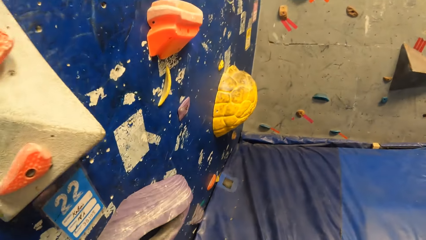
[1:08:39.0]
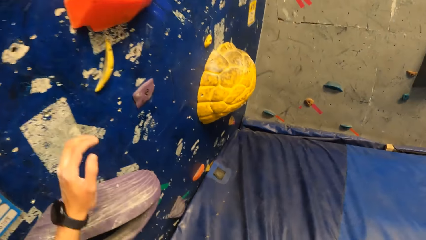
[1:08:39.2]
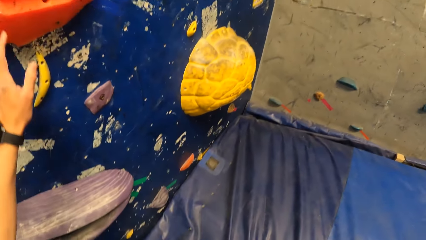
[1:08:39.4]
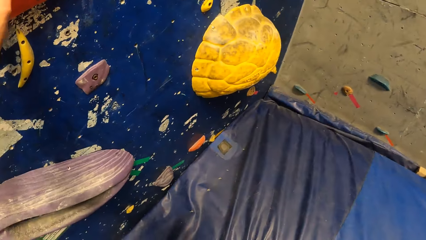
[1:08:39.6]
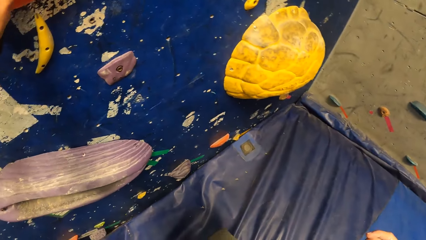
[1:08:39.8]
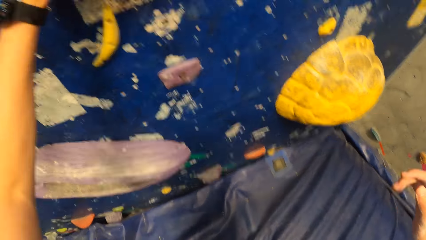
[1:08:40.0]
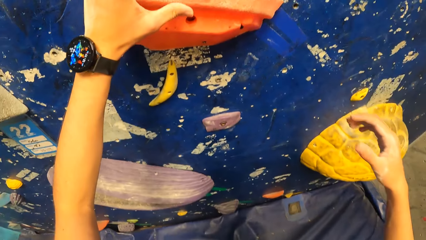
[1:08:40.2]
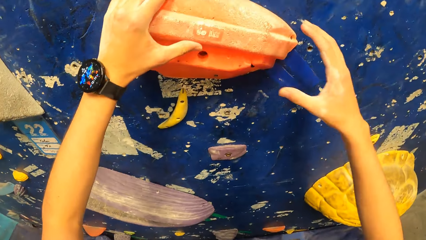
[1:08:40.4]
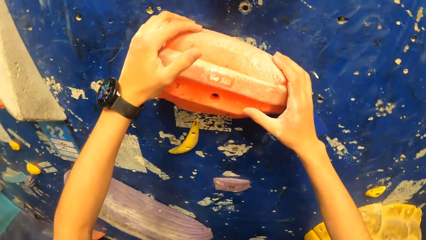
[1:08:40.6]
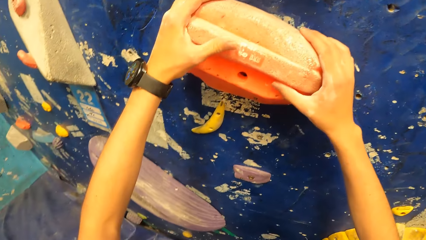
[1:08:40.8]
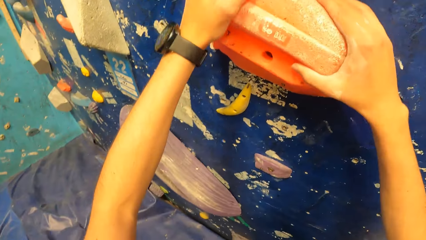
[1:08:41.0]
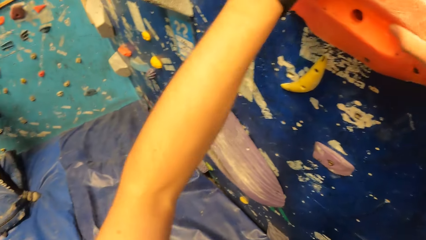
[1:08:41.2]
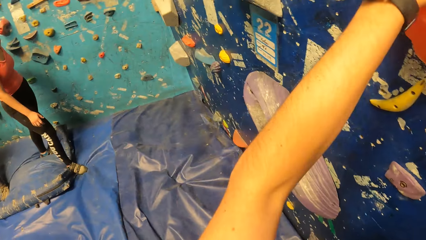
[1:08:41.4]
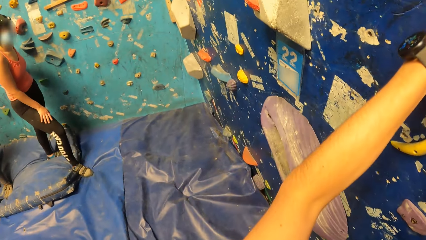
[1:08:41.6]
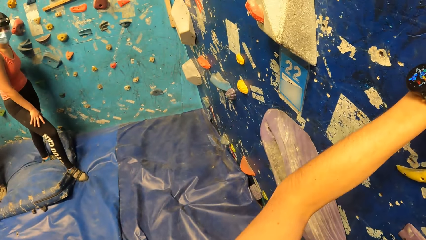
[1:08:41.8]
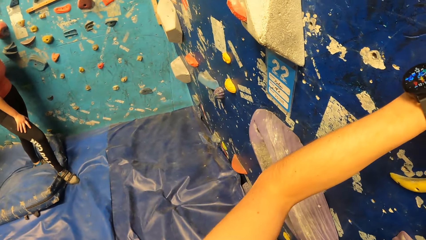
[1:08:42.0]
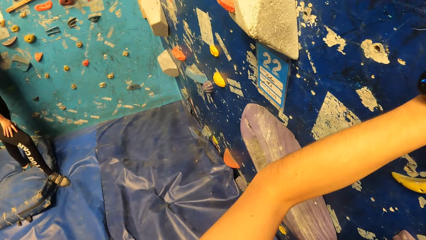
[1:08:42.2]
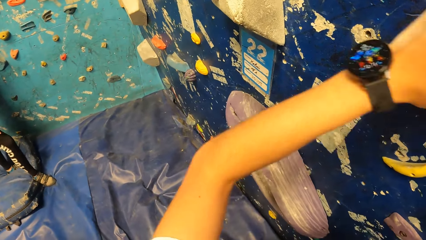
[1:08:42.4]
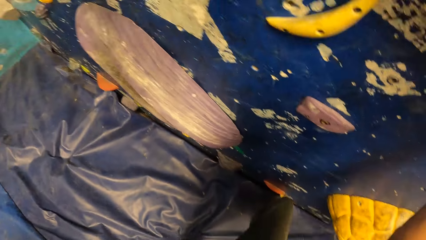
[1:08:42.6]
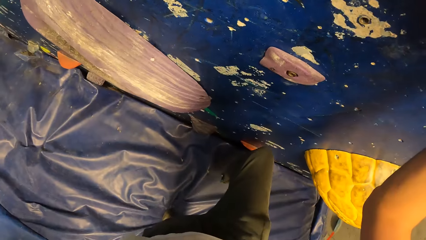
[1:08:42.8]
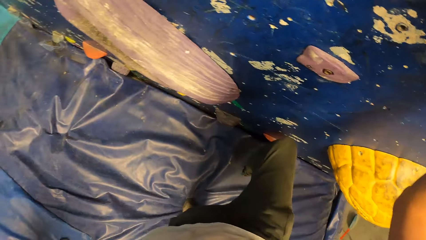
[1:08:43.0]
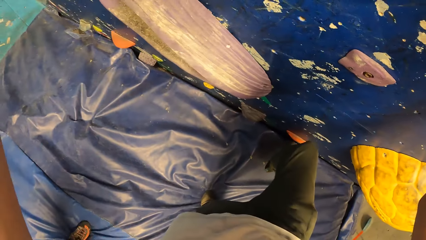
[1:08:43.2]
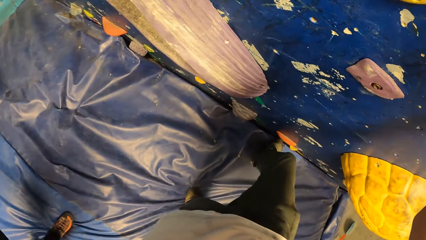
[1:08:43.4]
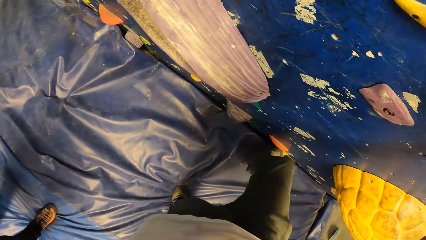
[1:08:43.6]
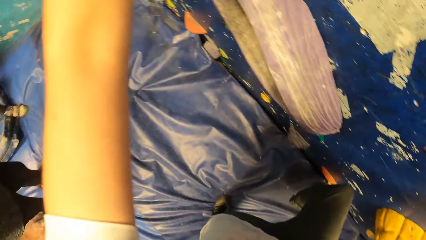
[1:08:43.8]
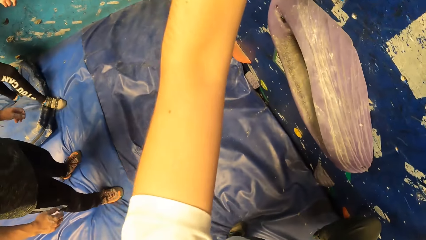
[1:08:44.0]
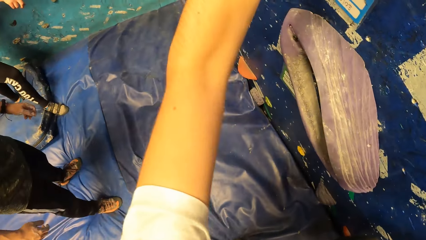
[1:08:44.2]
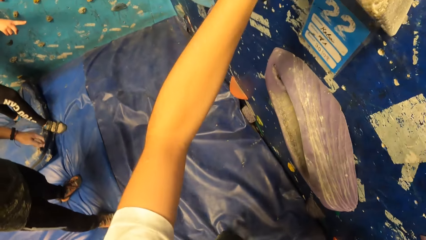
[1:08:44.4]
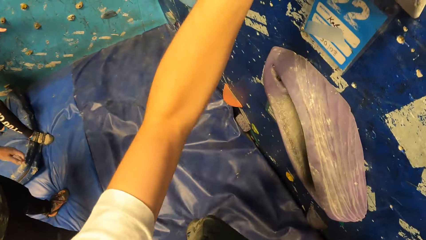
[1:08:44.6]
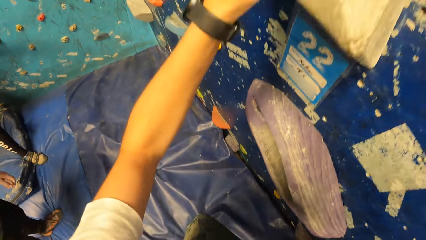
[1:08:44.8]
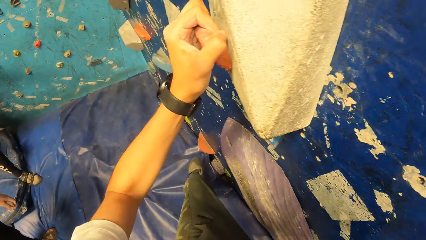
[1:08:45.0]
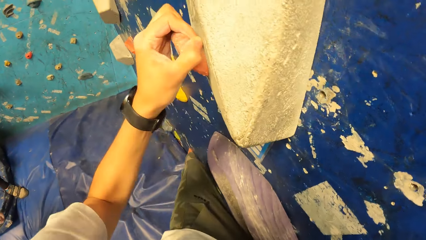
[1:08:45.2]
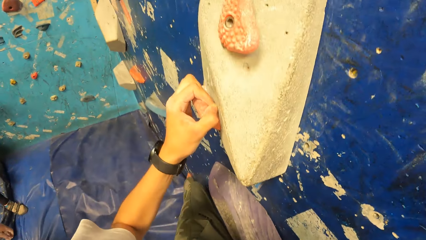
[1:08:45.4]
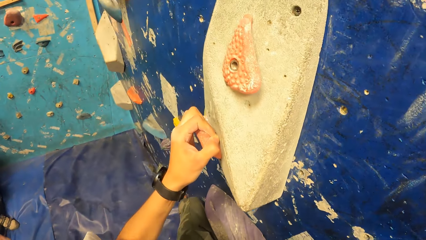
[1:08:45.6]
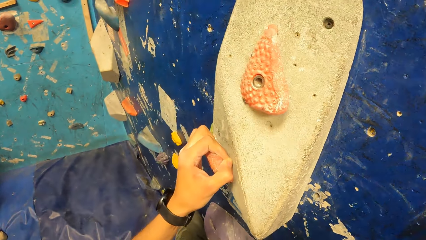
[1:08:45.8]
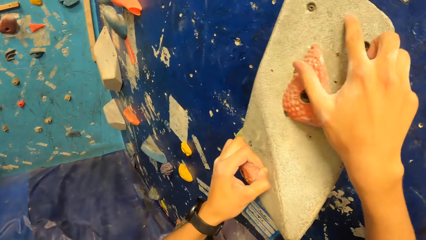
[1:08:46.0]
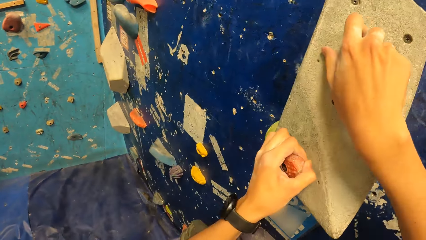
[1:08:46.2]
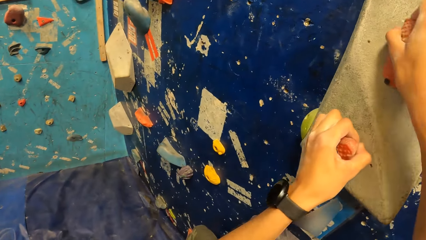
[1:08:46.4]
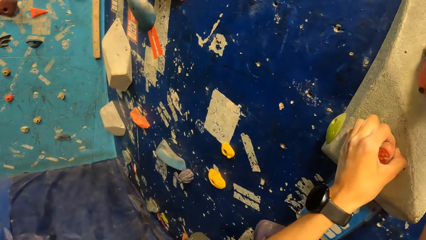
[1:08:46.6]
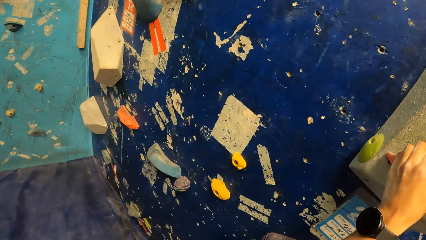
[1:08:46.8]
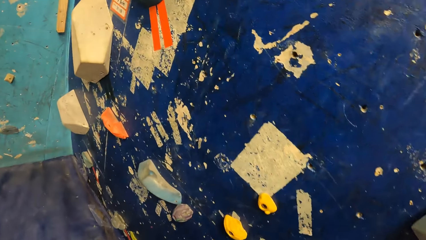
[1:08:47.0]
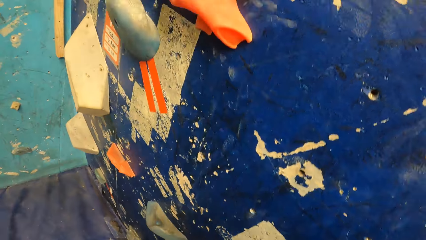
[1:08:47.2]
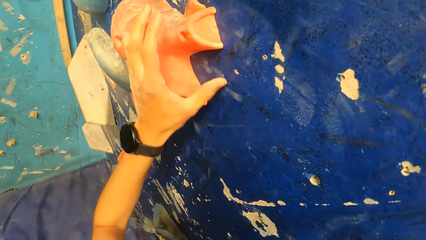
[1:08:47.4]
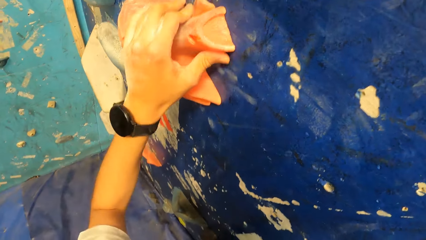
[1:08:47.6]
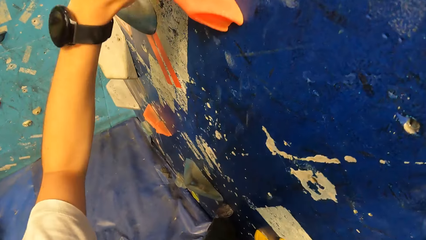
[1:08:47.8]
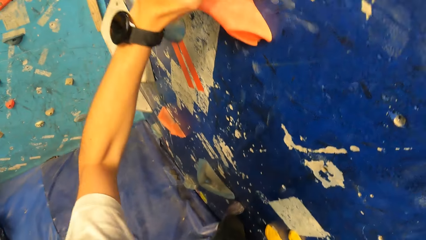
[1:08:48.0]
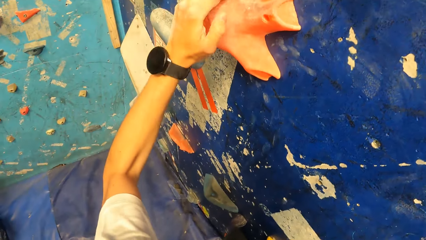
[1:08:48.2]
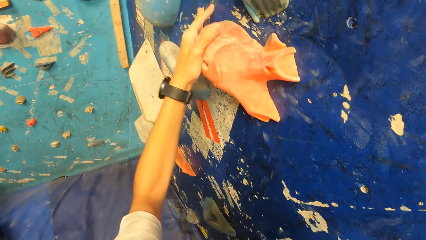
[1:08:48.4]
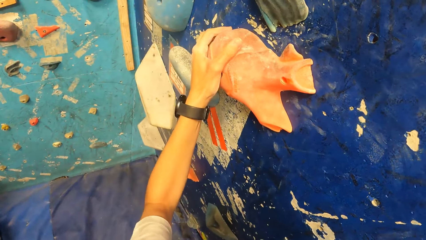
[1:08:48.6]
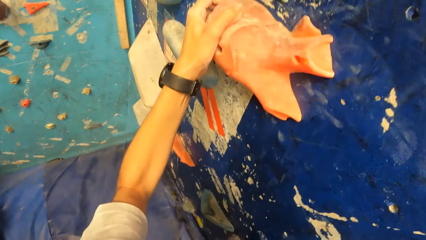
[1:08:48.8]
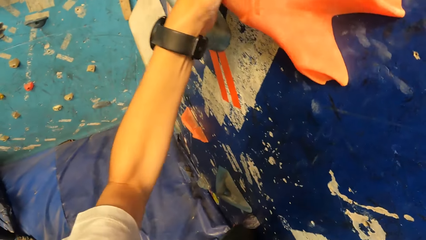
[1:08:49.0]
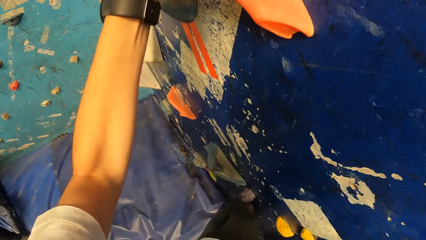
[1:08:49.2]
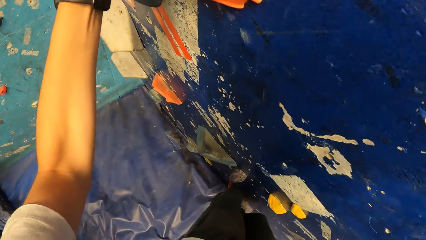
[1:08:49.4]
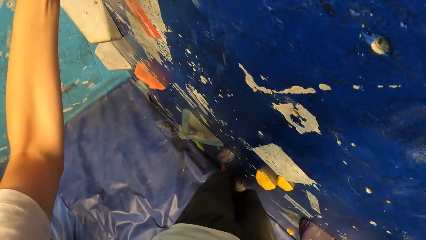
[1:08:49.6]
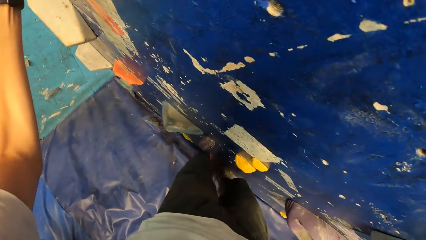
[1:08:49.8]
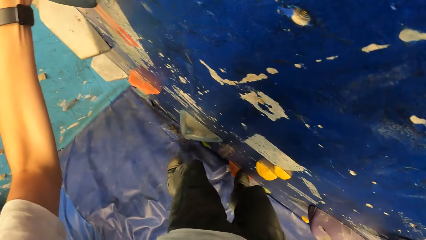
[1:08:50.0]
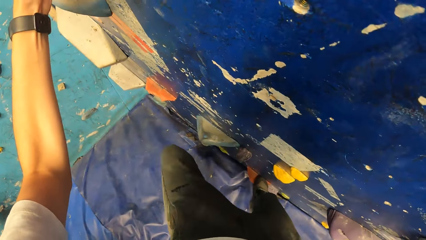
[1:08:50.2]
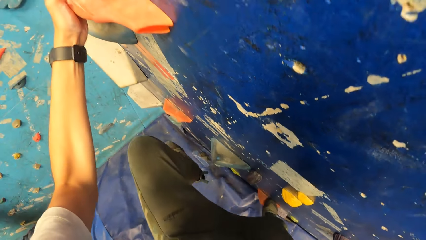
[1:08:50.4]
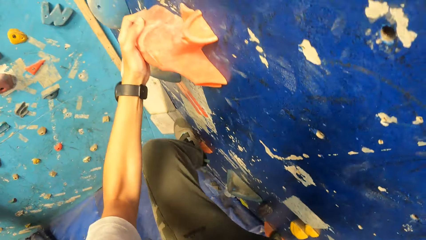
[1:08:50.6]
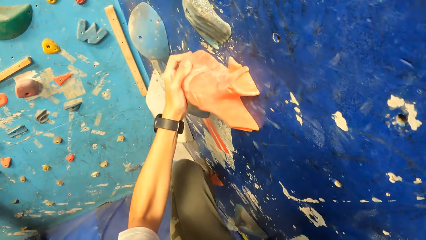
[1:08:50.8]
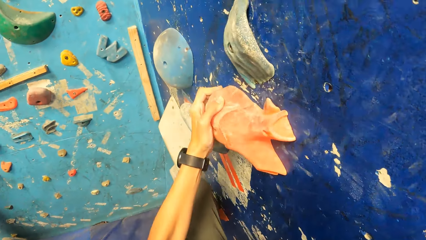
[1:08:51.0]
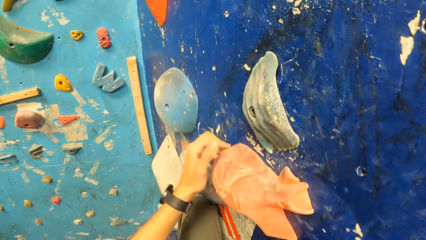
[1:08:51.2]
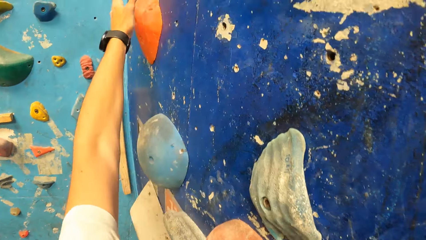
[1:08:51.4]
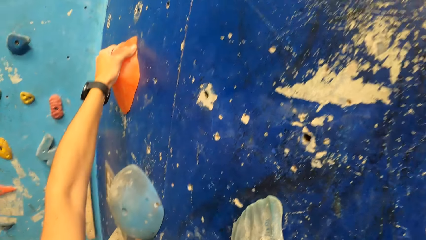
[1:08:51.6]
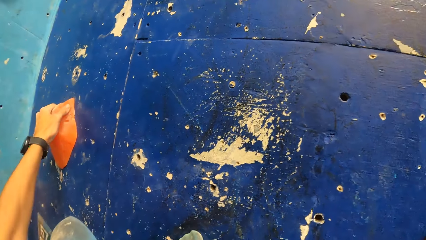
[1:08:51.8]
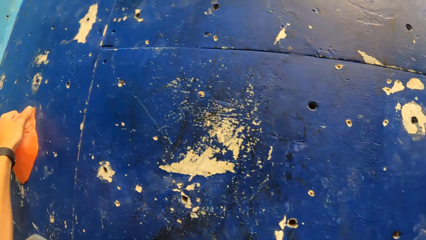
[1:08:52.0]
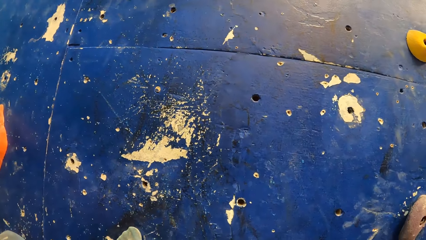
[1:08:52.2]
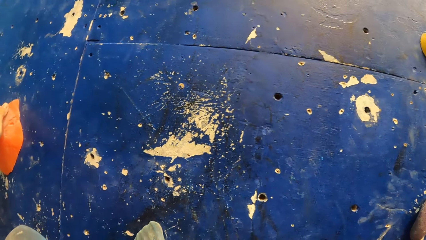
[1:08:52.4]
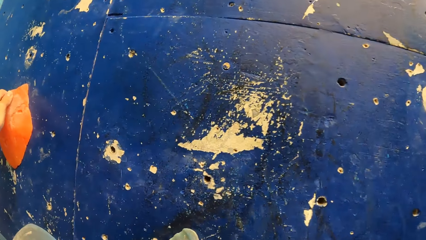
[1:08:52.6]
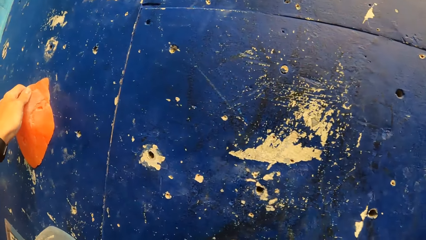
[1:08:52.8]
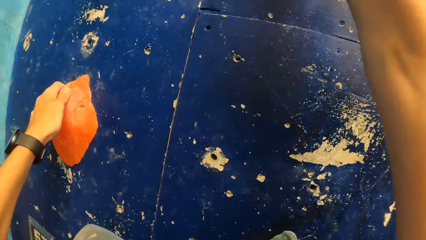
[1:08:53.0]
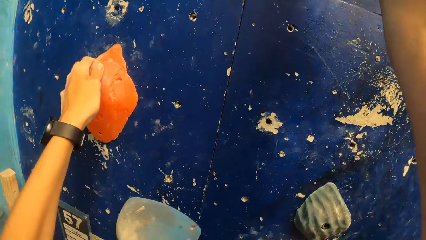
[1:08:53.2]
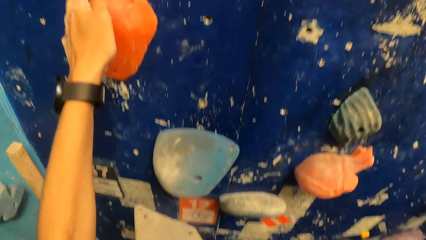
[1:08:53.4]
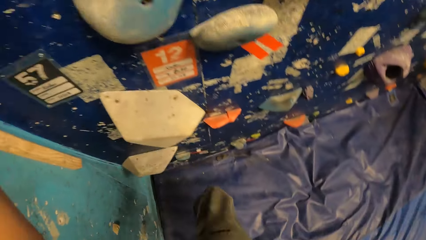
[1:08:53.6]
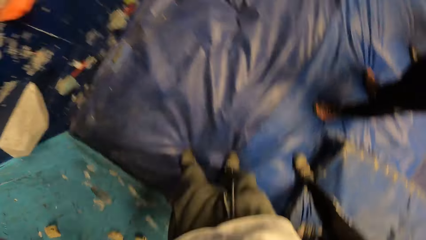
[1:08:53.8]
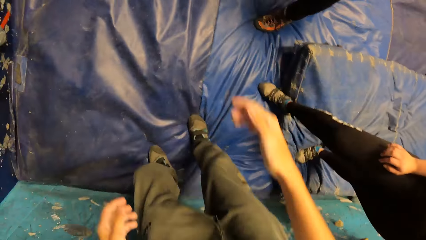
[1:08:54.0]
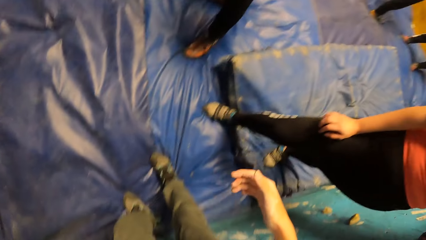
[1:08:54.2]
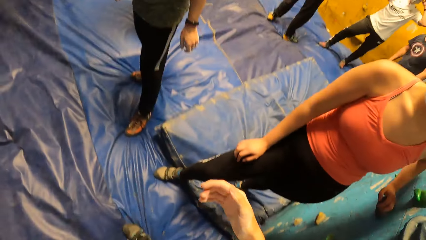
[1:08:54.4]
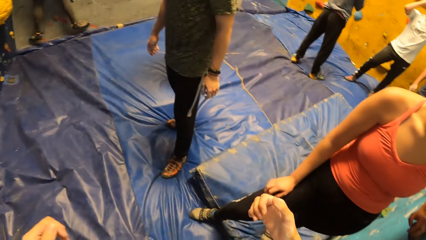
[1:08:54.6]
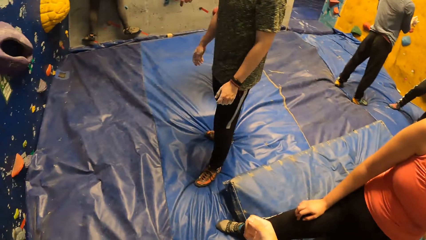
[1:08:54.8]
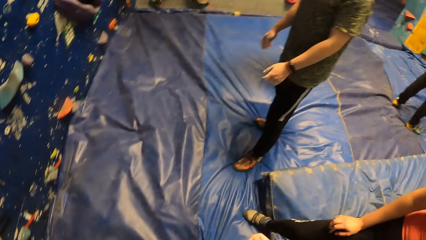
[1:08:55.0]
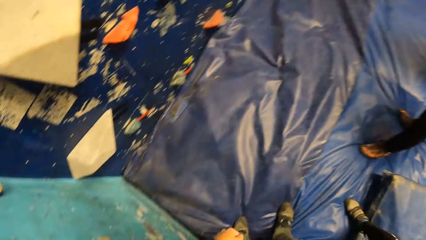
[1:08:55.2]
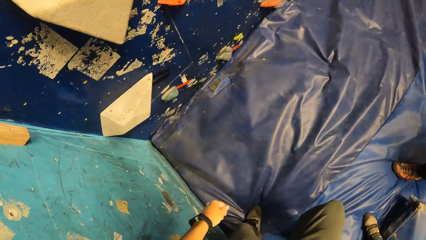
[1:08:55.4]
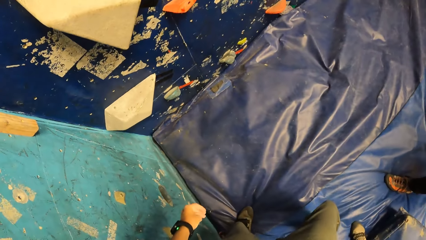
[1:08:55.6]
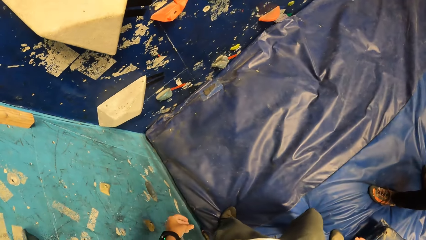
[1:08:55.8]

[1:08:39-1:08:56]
The camera wearer holds the rock on the wall with his left hand. He holds the rock on the rock wall with both hands. He climbs the rocks on the rock wall with both hands. He falls from the rock wall onto the mat.
